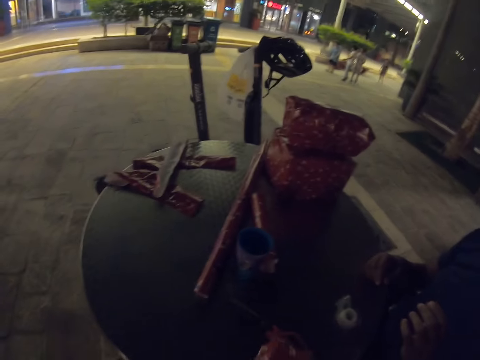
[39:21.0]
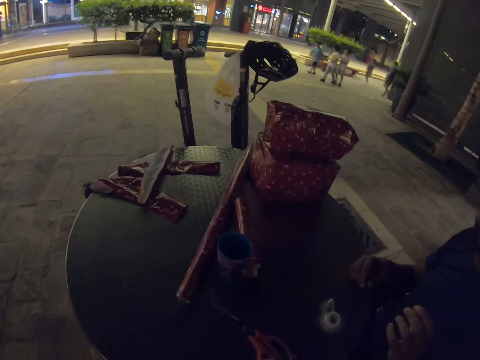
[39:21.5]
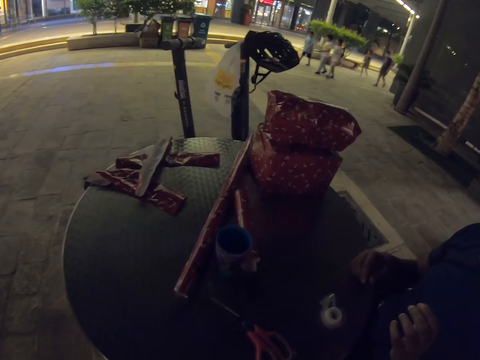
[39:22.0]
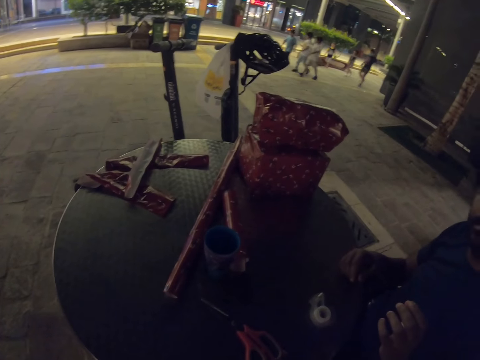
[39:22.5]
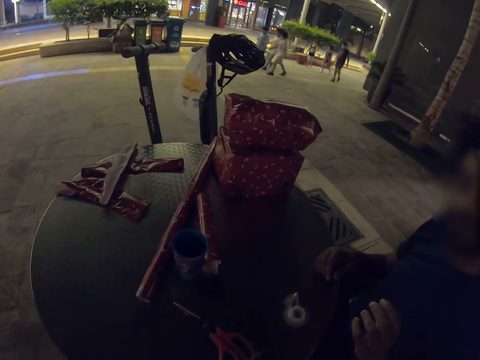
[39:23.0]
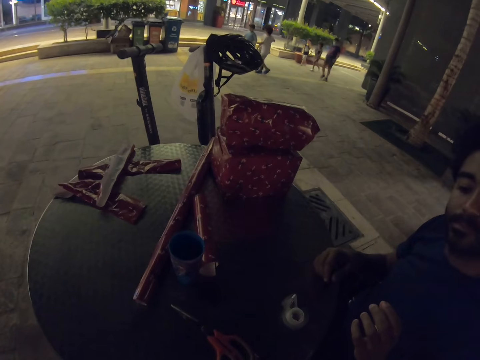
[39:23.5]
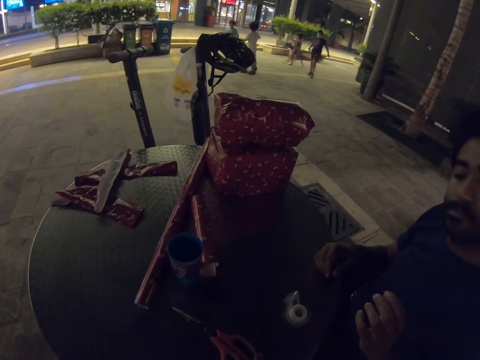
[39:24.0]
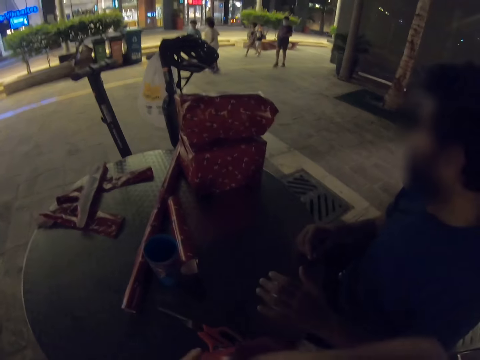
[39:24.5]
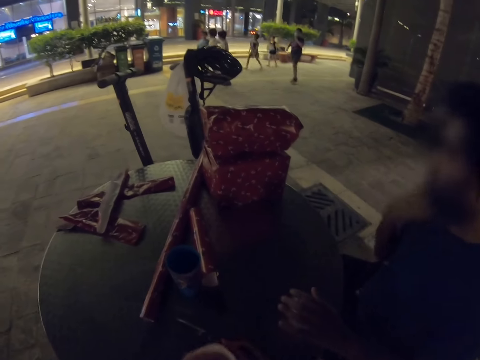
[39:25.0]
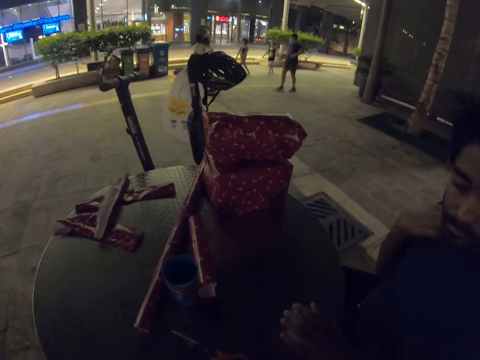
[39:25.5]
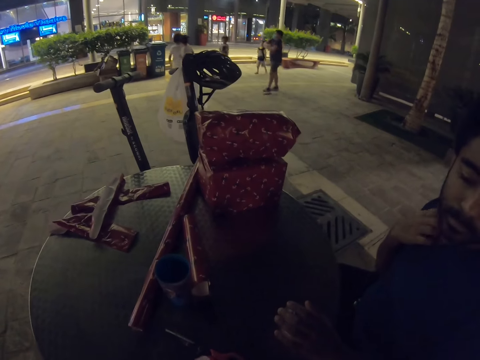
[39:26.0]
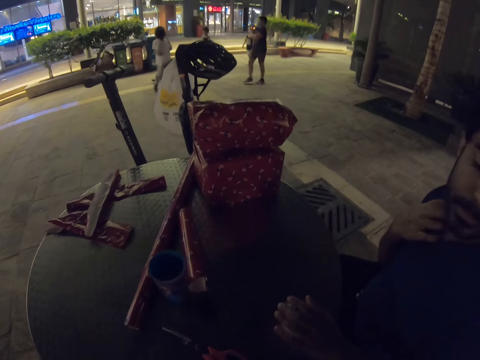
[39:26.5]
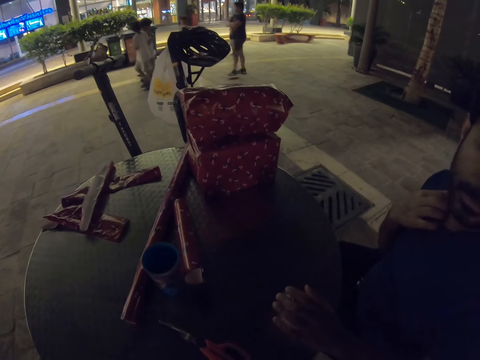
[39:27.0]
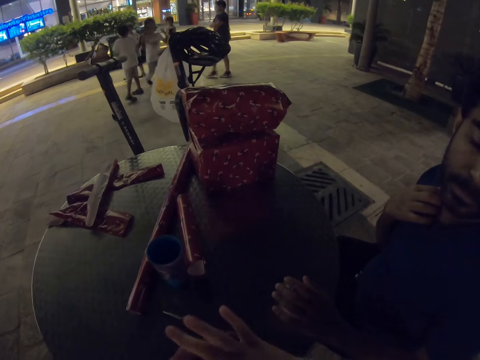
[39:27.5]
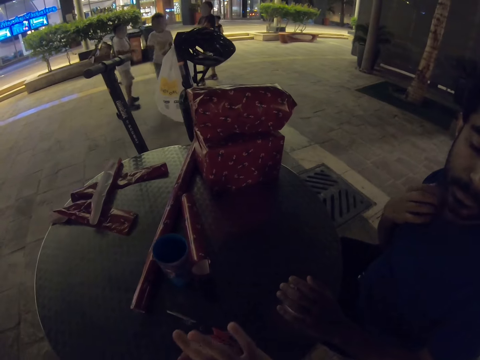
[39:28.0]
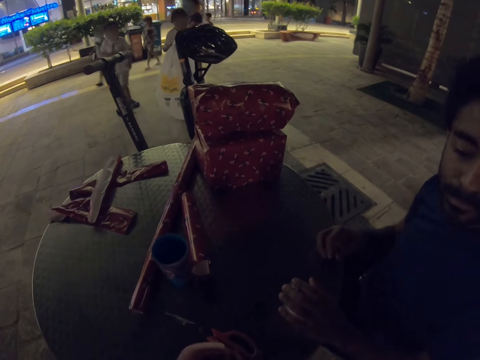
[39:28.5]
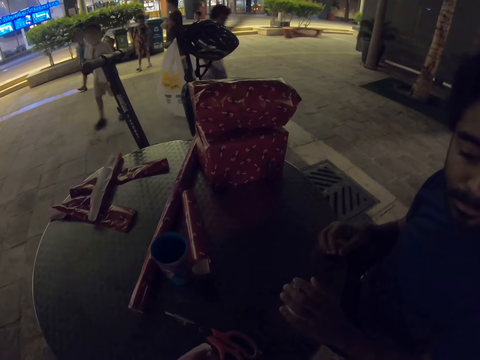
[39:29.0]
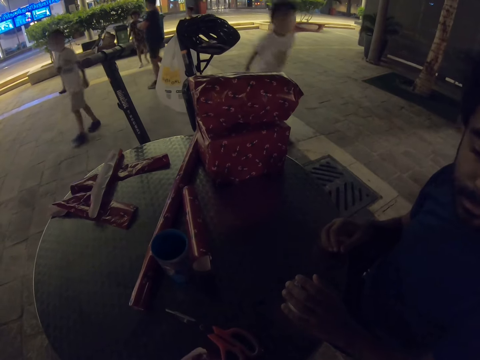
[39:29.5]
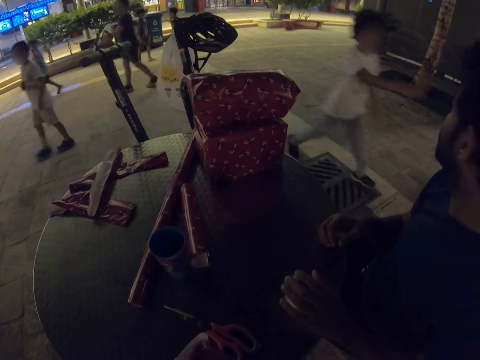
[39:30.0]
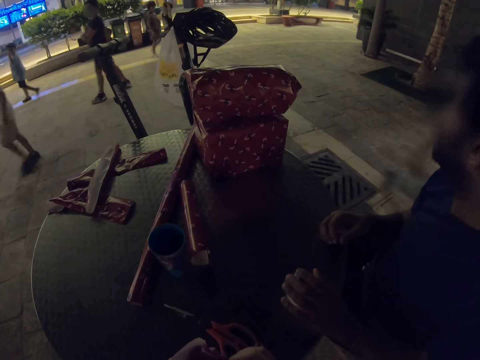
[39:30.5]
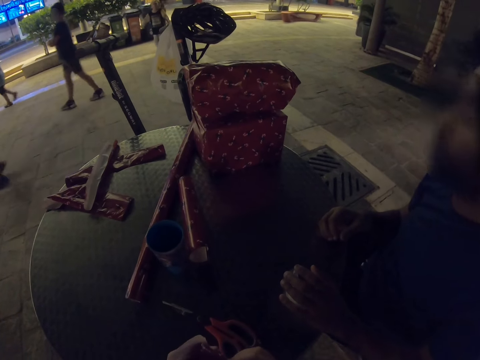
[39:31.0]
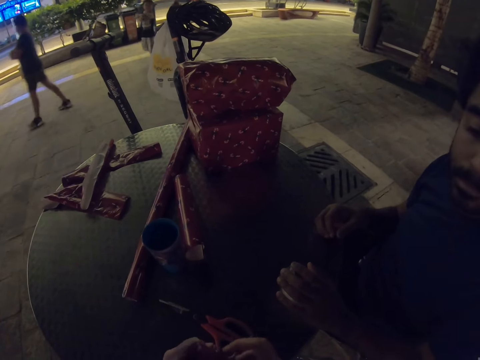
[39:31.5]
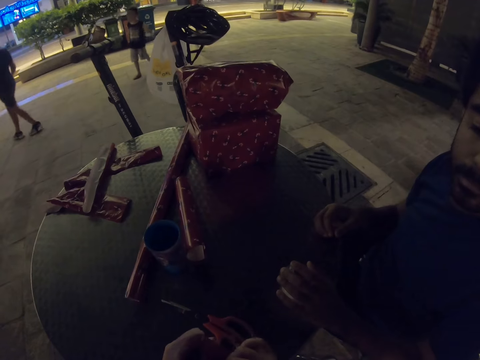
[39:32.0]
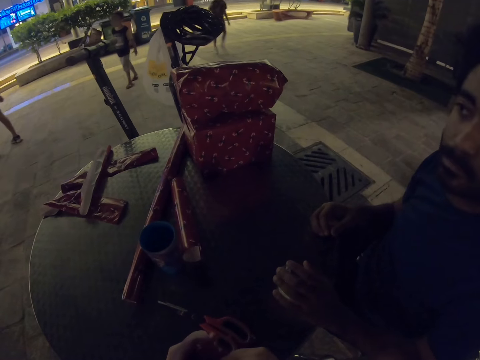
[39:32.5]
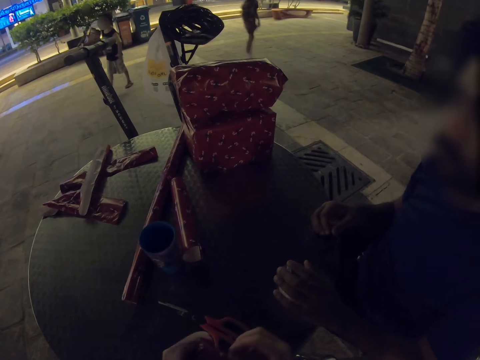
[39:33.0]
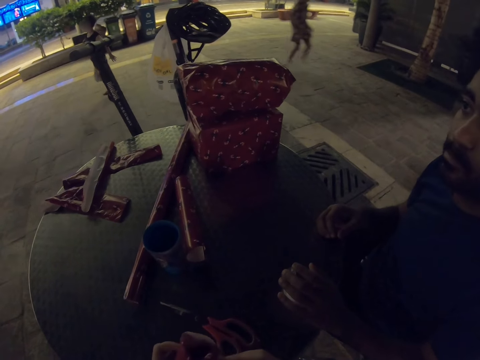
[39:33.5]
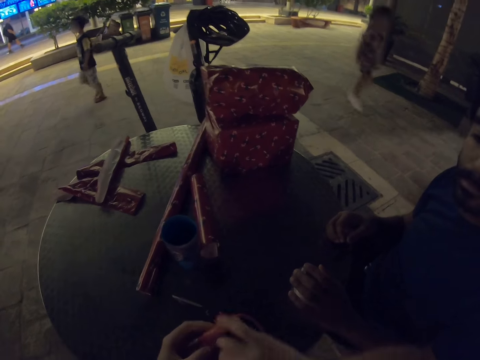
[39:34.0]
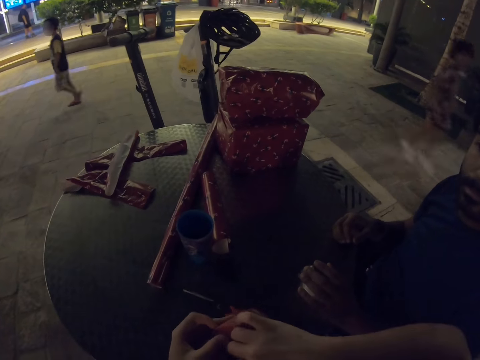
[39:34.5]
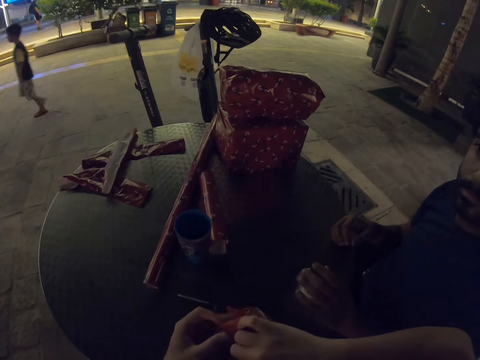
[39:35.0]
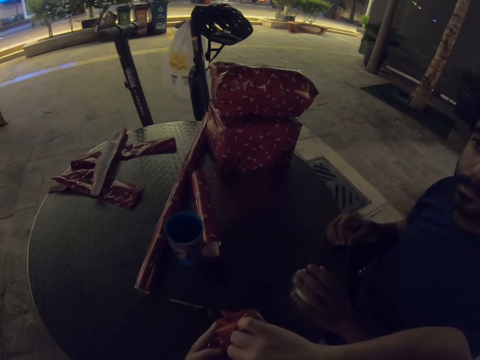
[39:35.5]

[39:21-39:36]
A man scratches his neck. The camera wearer wraps the cup.

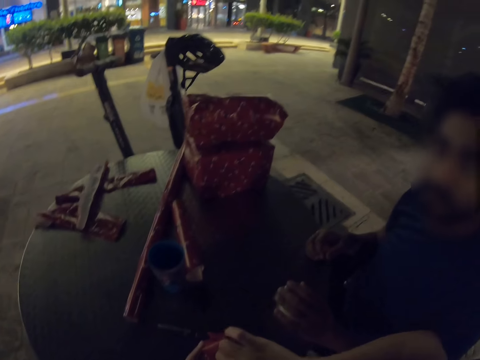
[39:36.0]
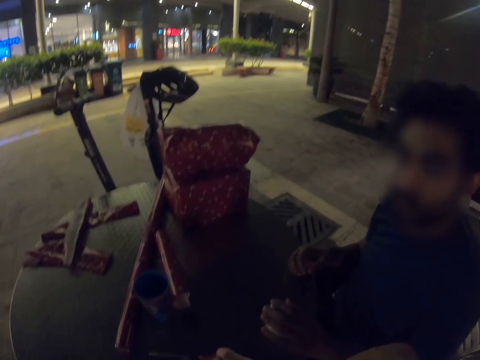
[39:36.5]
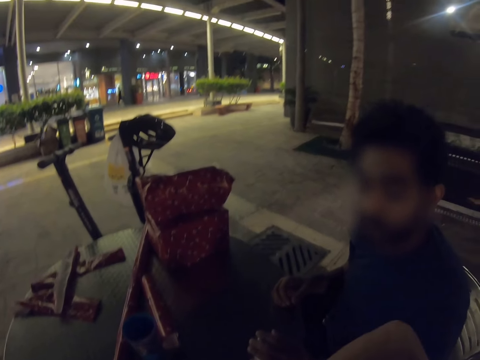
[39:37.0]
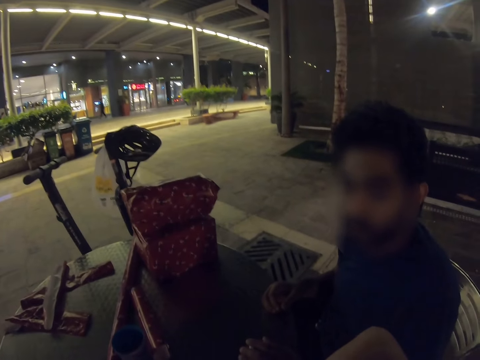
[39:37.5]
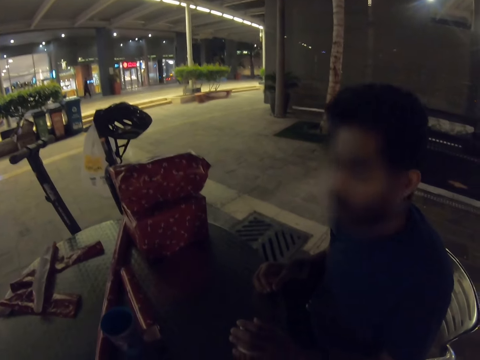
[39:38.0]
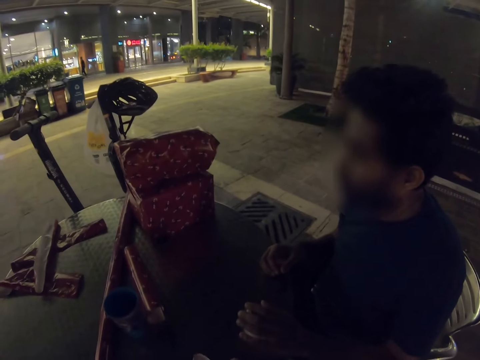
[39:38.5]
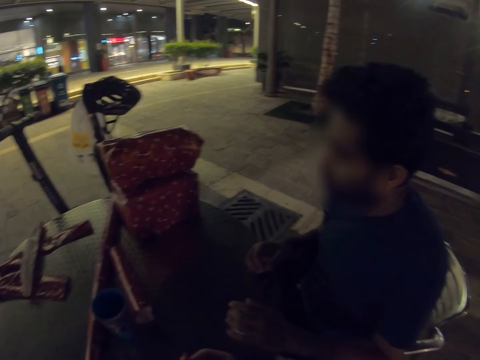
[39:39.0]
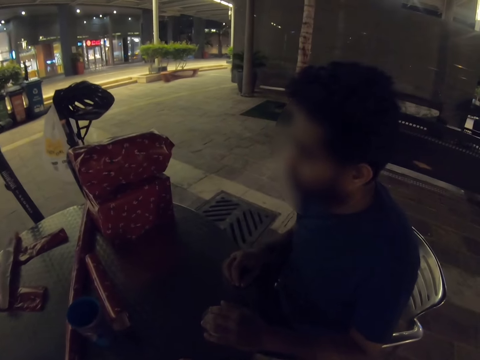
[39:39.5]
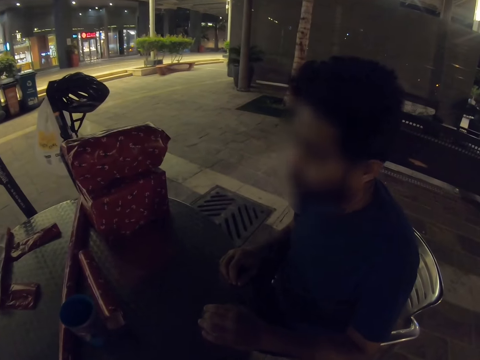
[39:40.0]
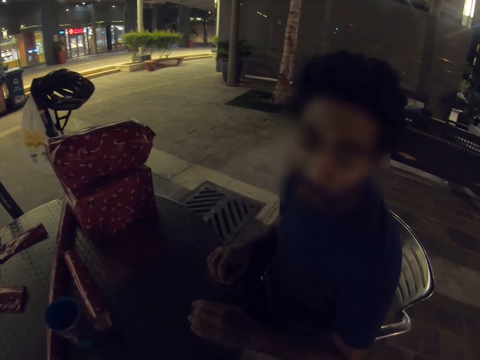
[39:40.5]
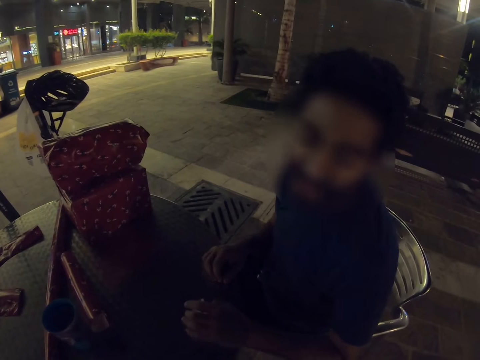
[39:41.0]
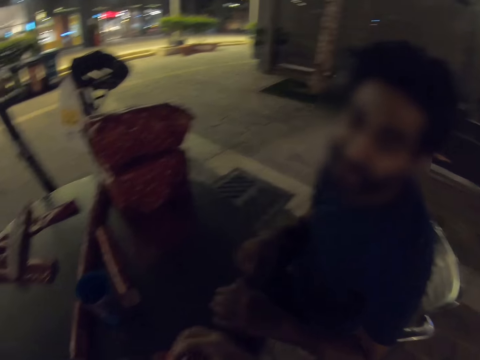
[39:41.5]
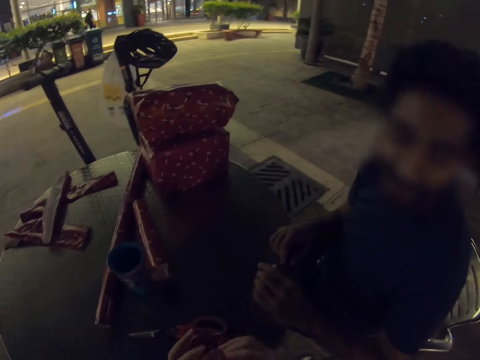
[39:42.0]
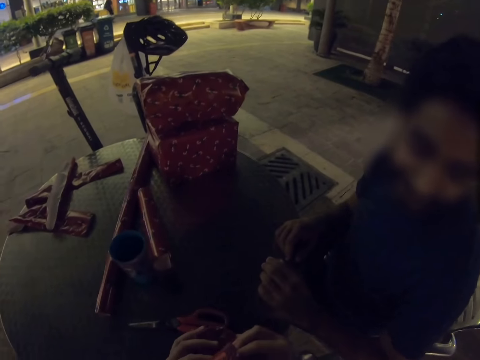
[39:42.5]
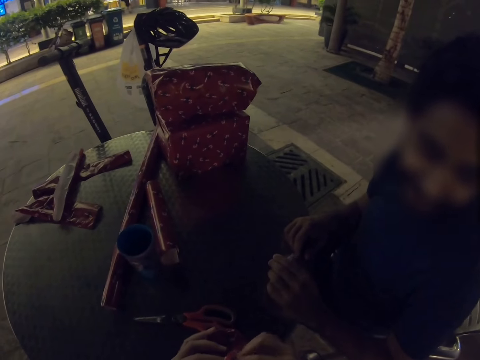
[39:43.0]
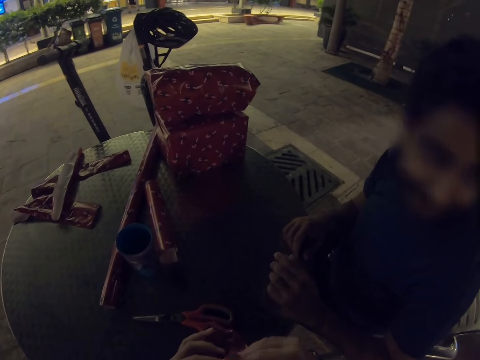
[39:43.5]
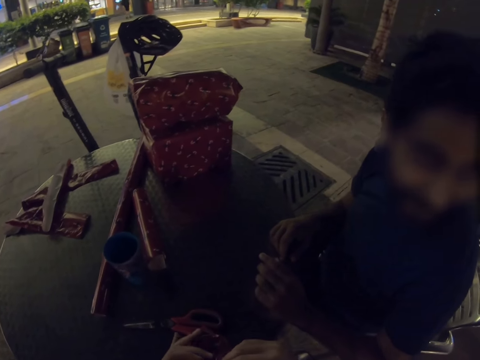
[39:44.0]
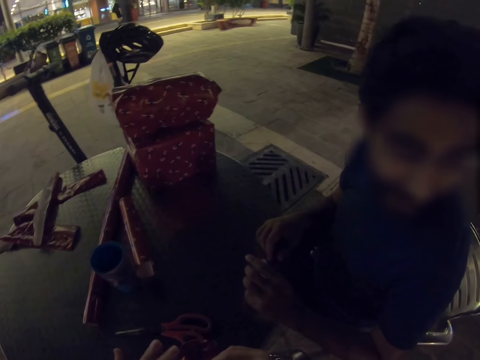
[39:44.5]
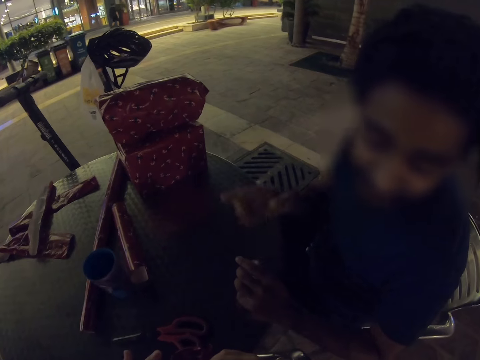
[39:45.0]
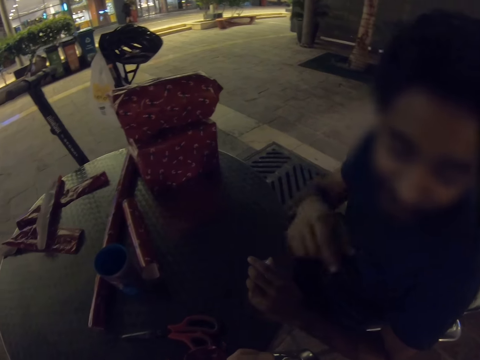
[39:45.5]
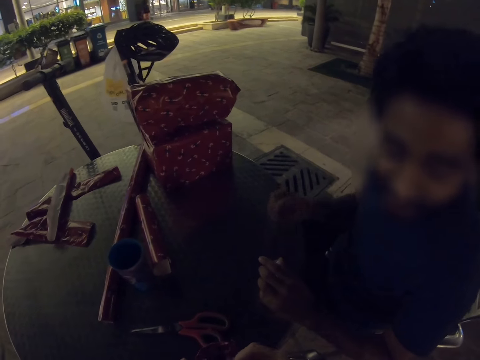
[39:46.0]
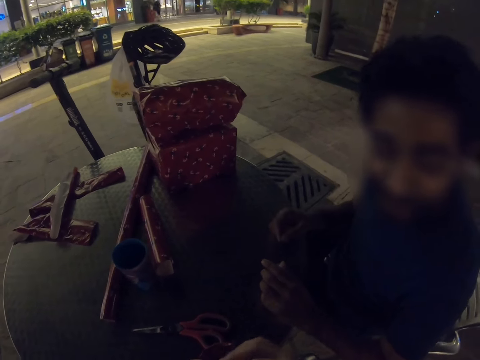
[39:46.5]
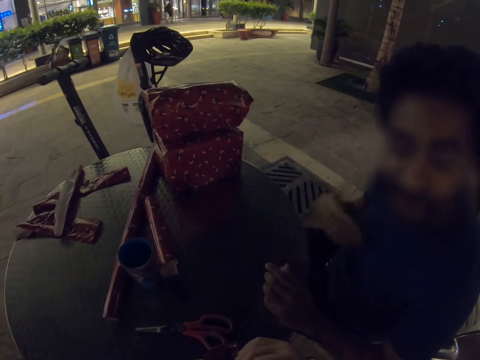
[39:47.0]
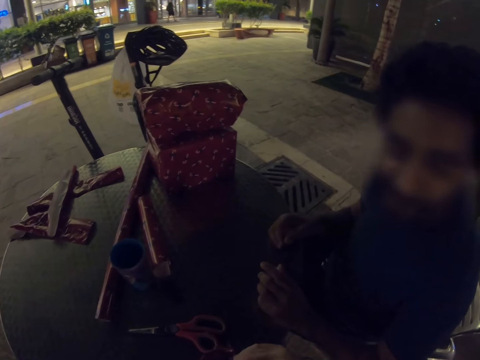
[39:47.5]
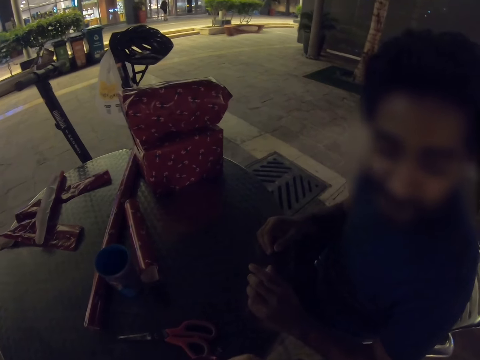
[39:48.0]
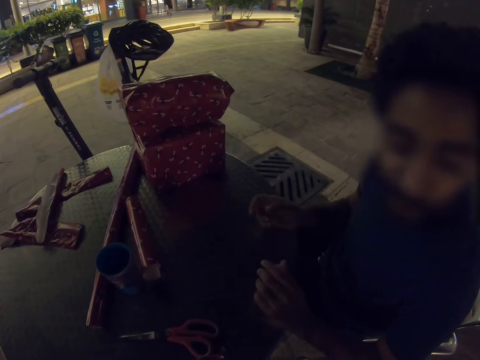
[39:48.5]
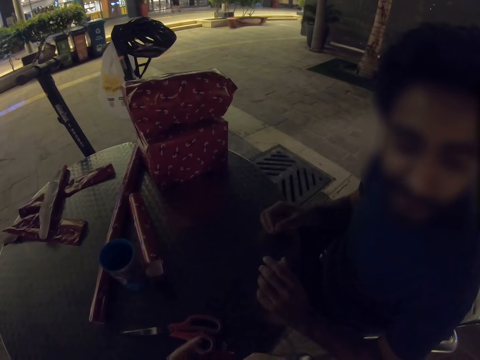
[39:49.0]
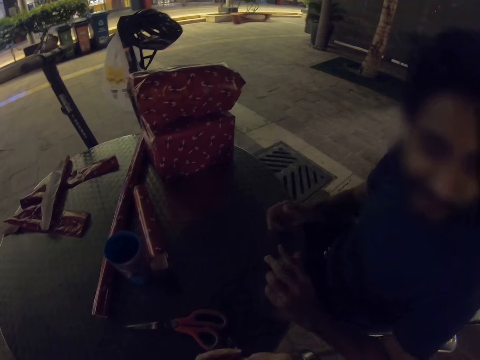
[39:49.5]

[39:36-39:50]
A man gestures with his right hand. The man talks. The camera wearer wraps the cup. The man gestures with his right hand.
